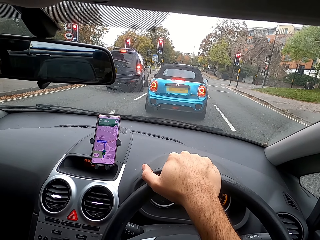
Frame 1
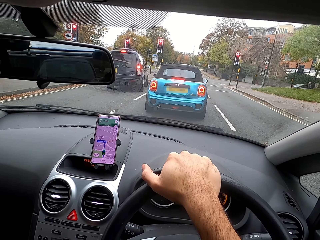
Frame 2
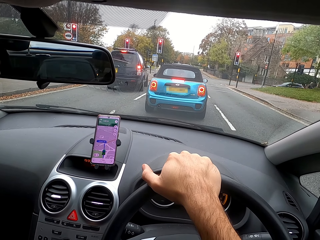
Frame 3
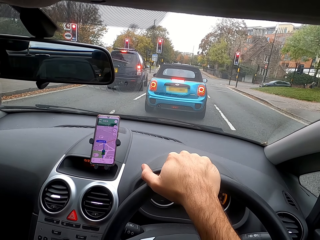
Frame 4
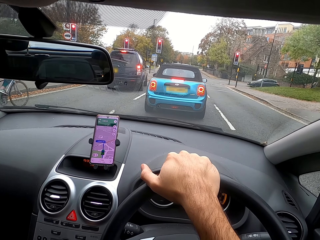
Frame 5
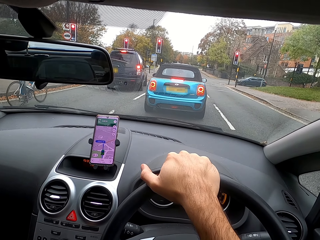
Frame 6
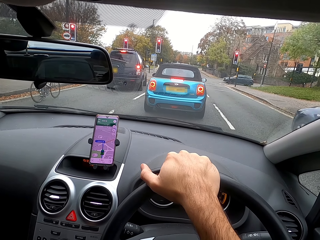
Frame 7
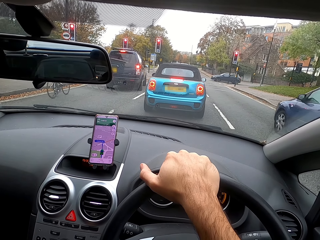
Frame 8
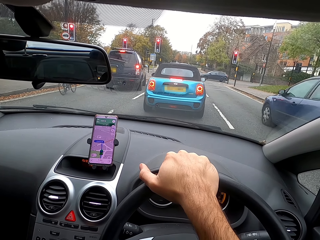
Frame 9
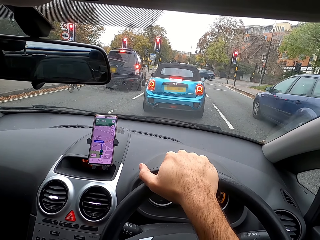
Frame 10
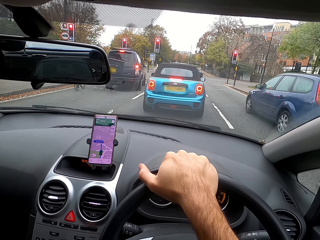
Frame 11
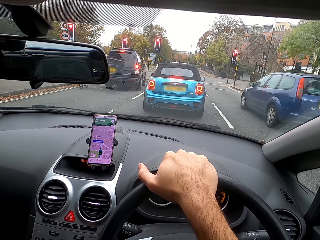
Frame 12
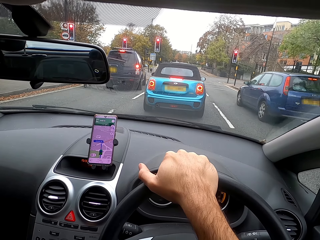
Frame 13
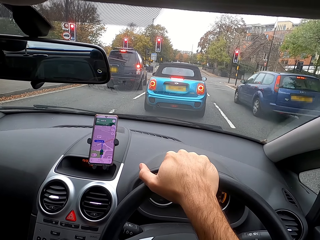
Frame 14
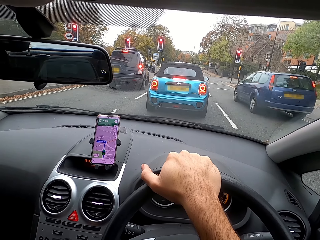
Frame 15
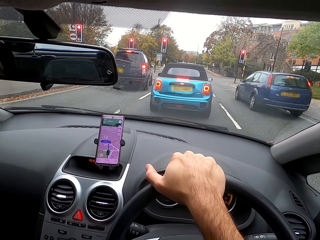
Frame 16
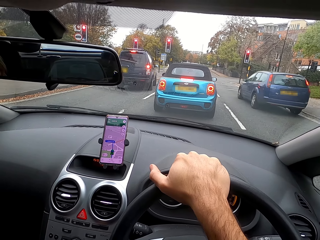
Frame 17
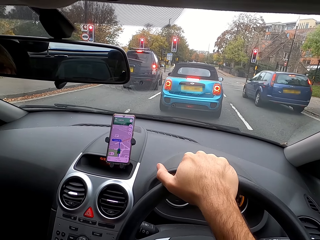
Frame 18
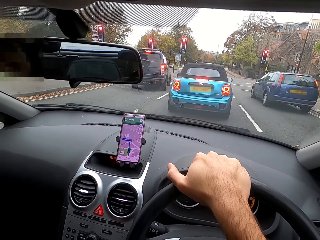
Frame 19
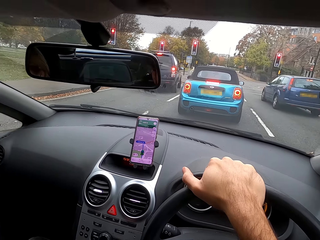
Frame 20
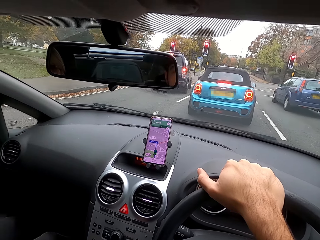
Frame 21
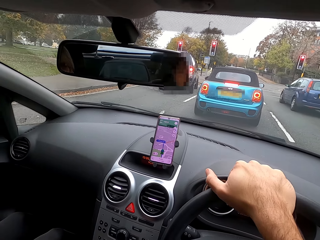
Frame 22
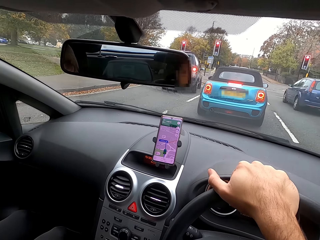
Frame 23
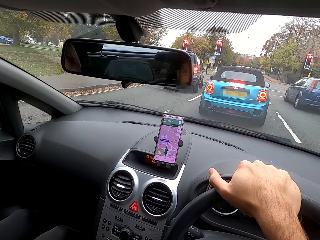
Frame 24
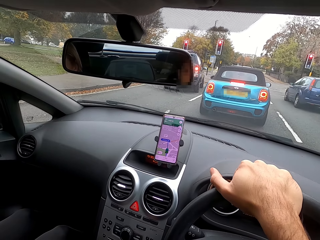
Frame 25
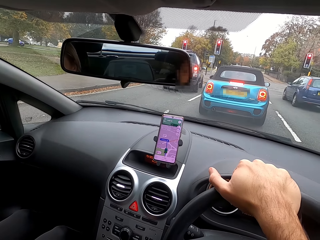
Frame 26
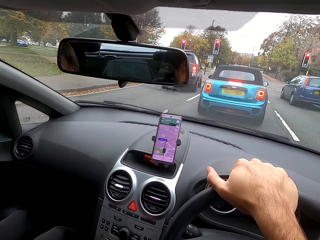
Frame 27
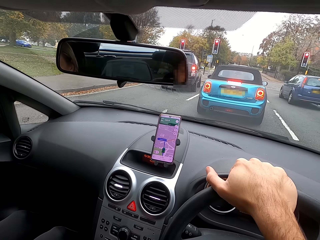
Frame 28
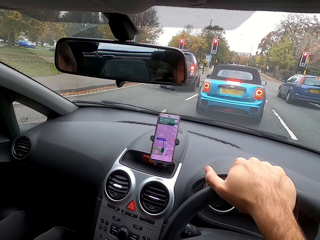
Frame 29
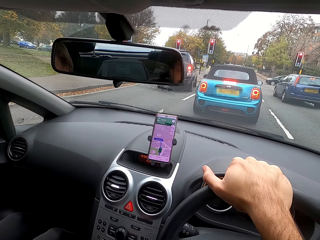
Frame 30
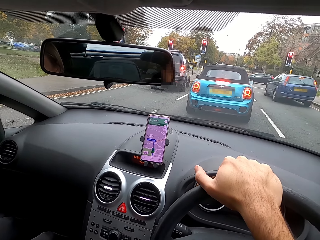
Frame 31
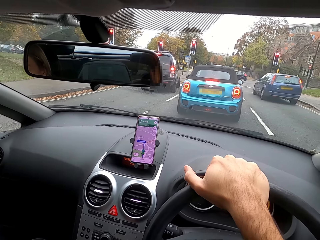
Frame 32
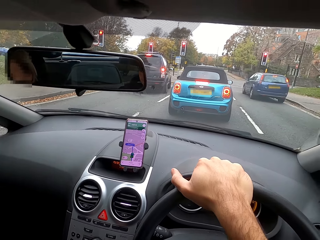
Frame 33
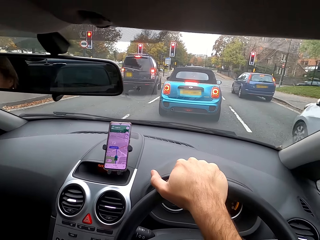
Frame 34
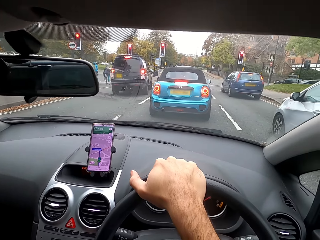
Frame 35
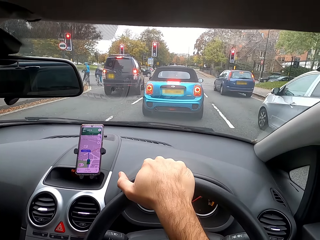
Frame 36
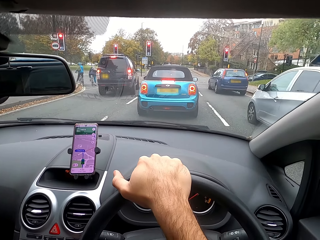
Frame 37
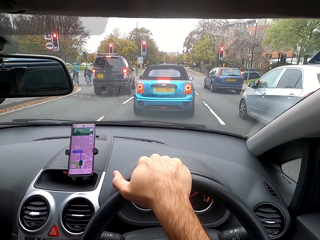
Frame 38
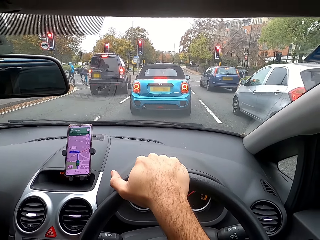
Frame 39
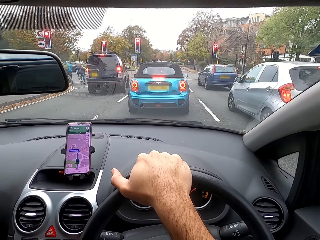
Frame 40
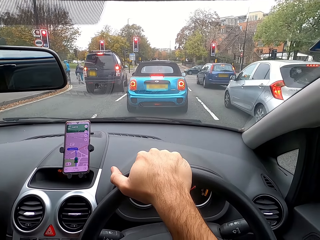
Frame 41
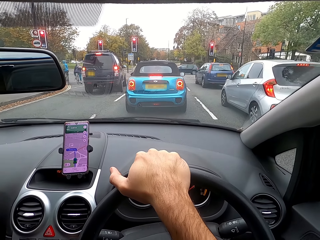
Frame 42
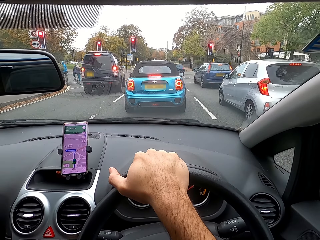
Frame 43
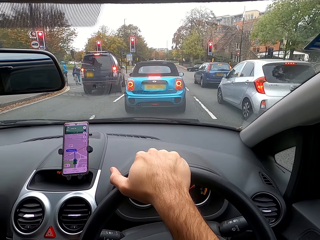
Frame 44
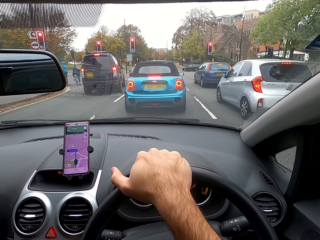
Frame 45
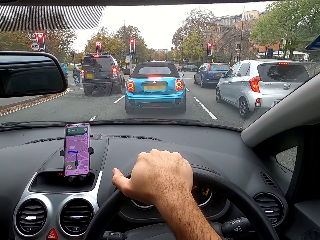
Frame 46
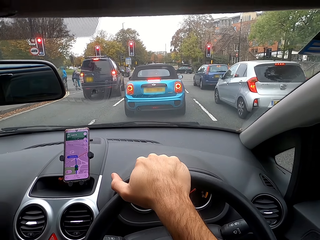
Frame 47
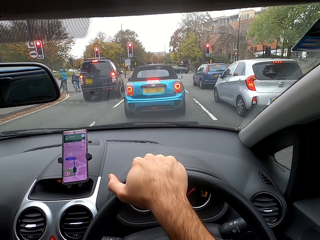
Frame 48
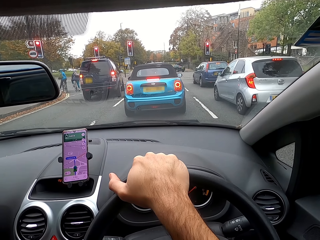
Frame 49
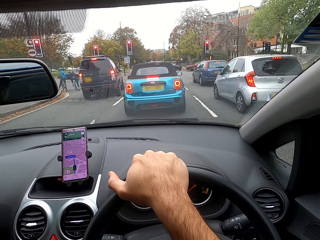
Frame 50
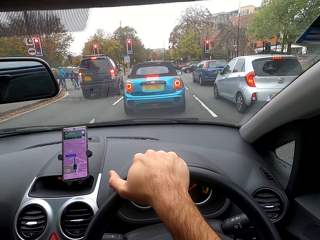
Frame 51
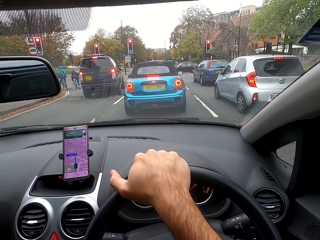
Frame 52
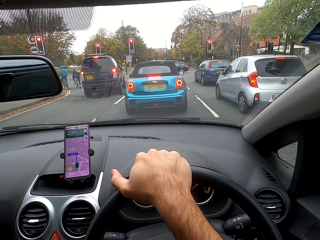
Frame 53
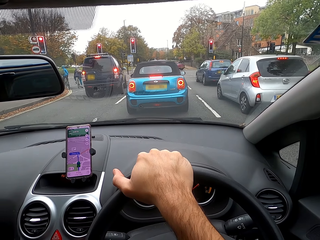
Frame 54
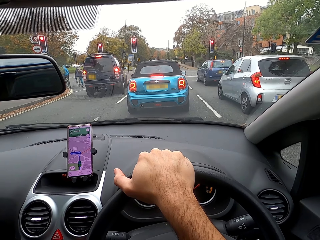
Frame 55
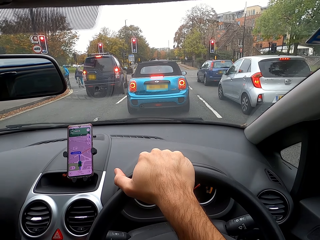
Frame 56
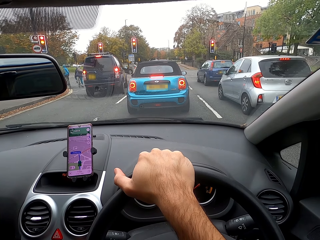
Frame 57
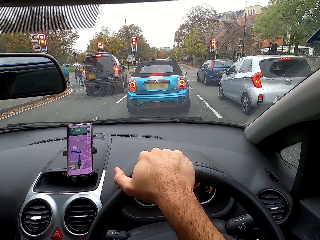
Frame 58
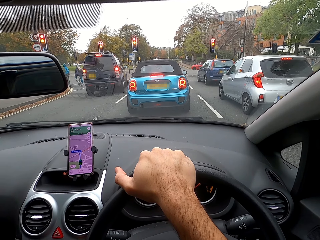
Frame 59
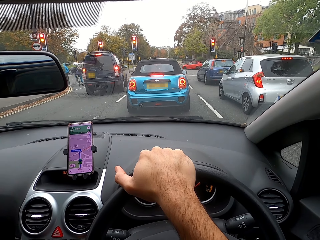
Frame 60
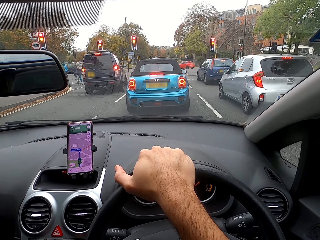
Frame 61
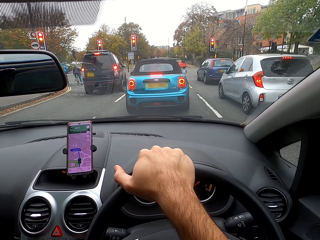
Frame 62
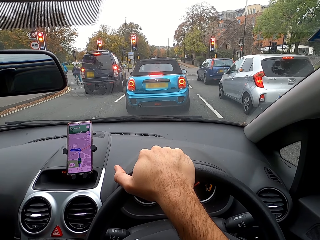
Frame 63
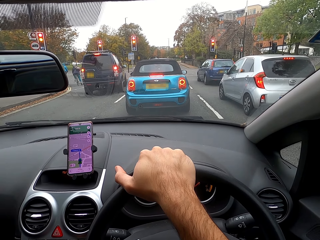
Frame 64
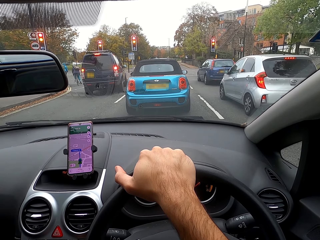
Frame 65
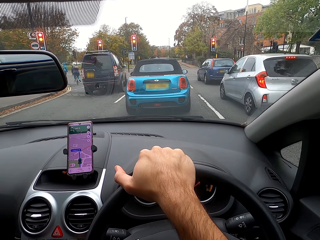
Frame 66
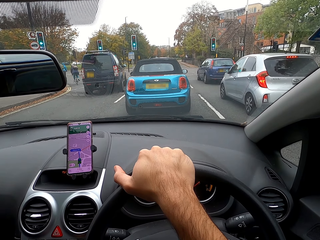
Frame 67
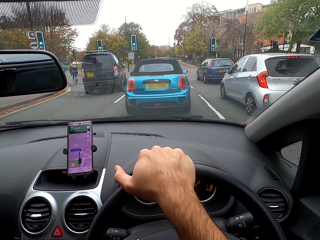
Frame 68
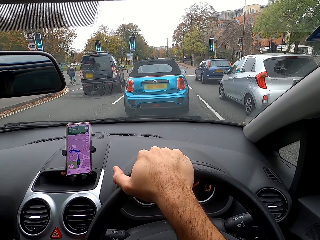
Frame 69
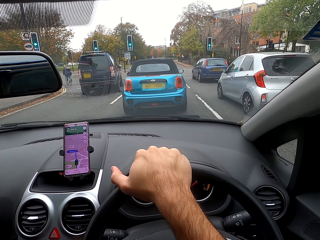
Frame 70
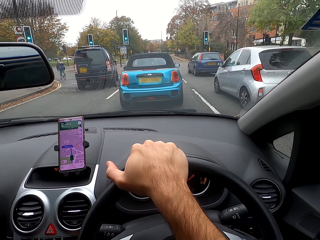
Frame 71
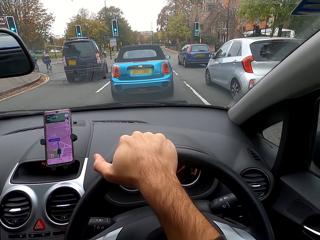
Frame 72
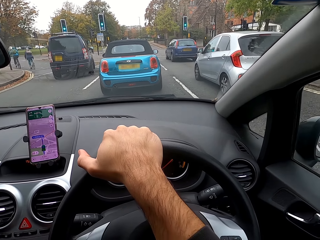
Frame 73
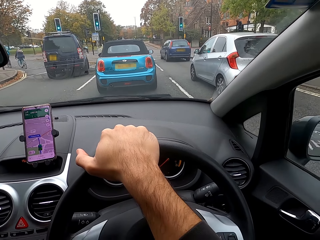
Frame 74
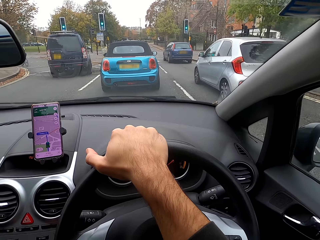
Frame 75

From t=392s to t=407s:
The camera wearer puts his right hand on the steering wheel.

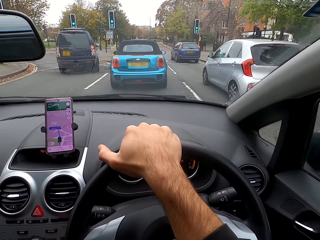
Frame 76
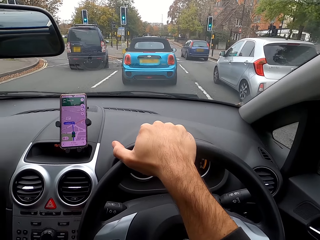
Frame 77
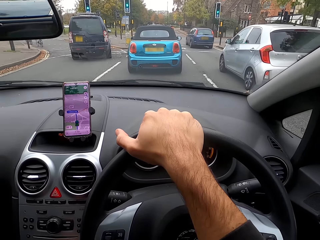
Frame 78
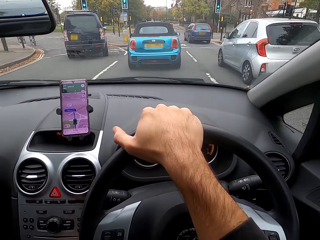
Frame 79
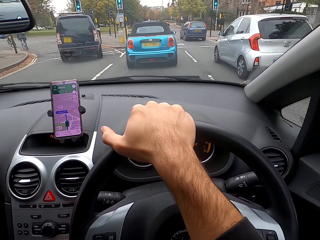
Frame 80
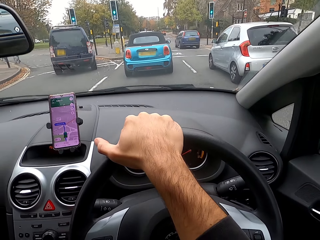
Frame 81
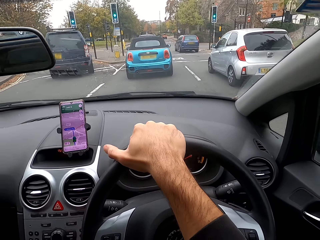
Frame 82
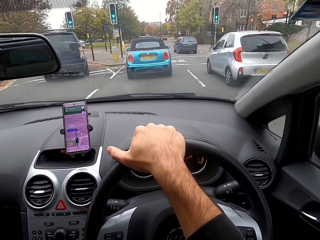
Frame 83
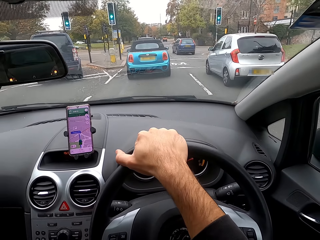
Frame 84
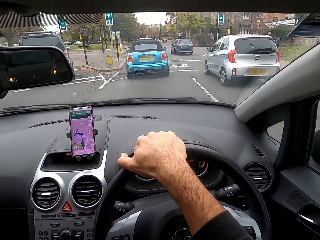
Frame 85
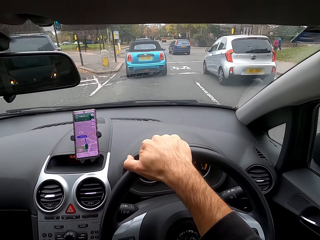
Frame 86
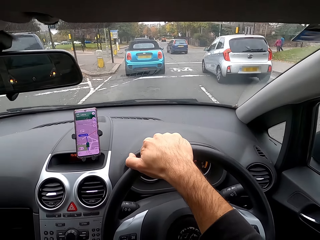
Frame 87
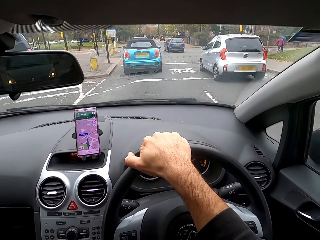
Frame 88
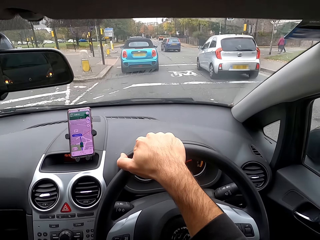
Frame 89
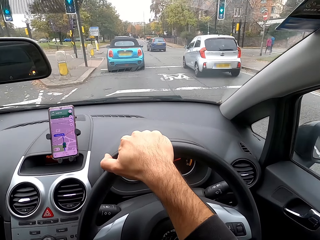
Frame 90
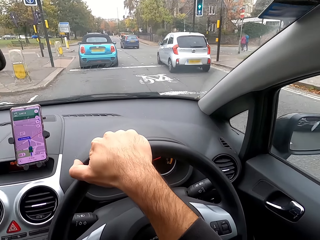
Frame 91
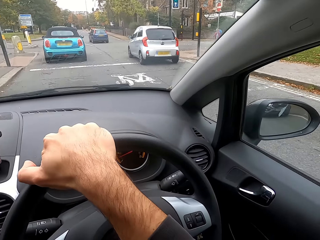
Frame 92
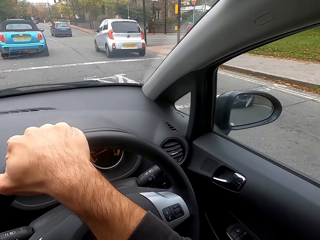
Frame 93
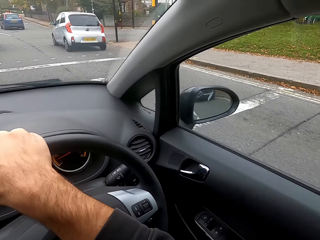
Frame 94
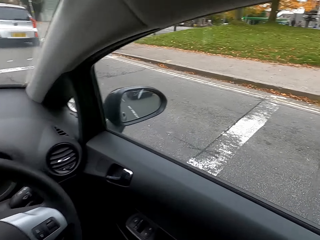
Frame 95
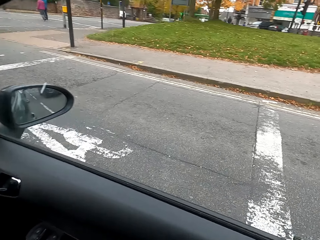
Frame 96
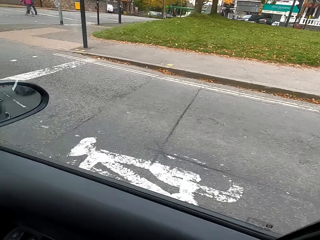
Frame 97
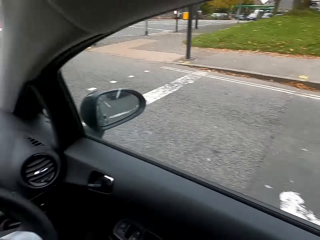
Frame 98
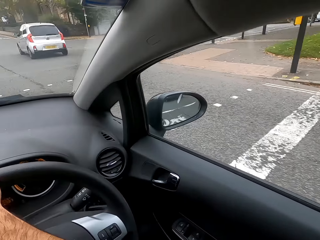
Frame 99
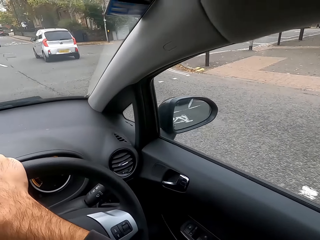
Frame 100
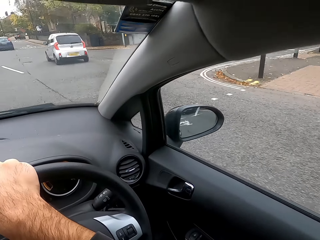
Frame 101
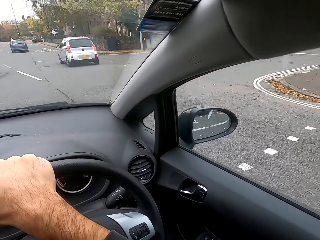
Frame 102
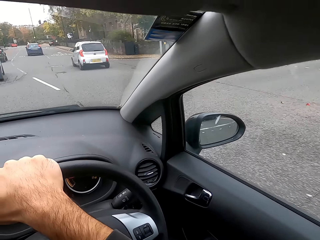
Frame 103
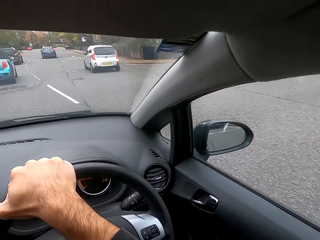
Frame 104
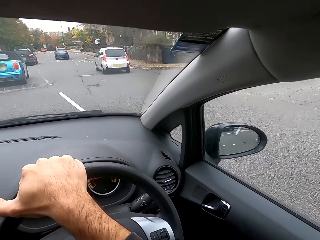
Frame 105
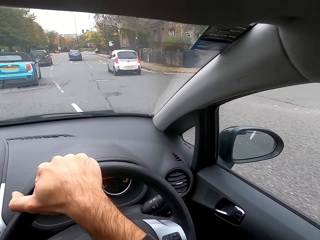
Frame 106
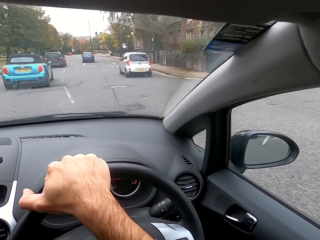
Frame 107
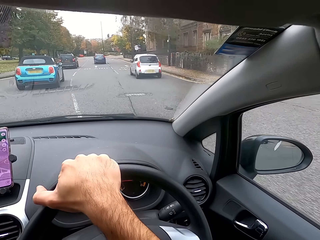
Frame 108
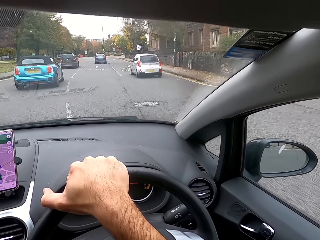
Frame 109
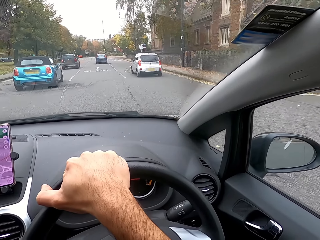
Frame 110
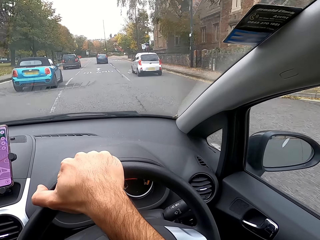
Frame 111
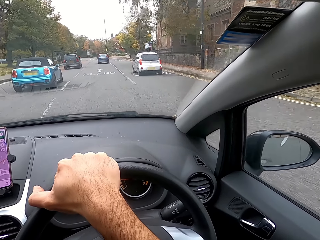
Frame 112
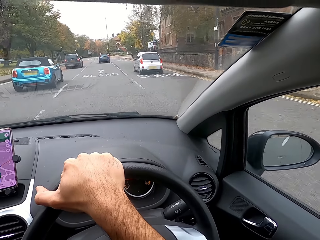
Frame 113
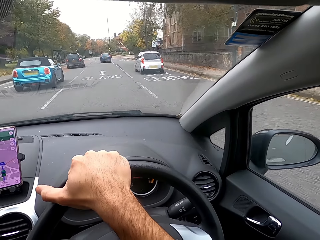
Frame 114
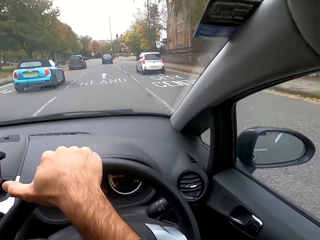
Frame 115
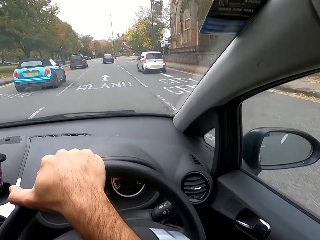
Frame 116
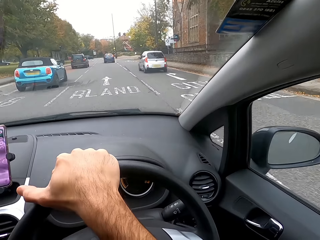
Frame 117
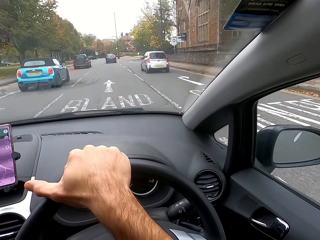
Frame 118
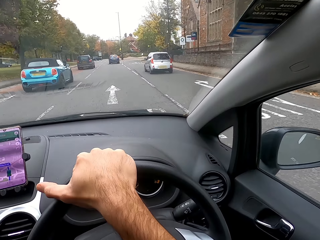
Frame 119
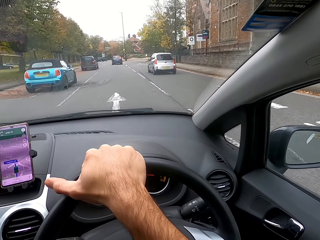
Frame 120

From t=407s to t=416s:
The camera wearer drives a car on the road. They look aside.
